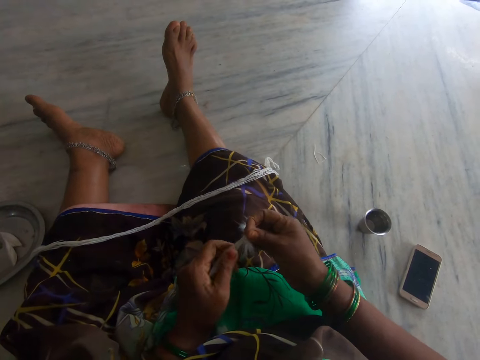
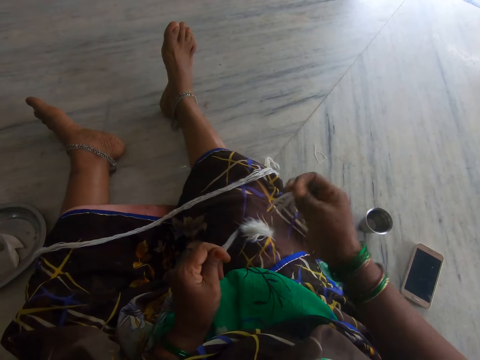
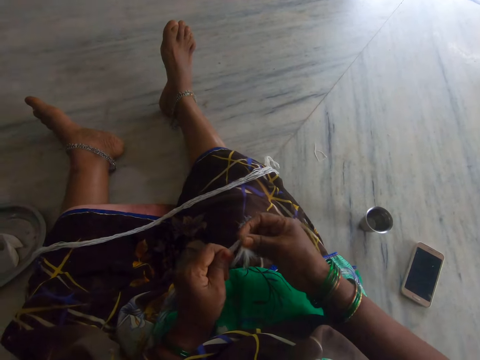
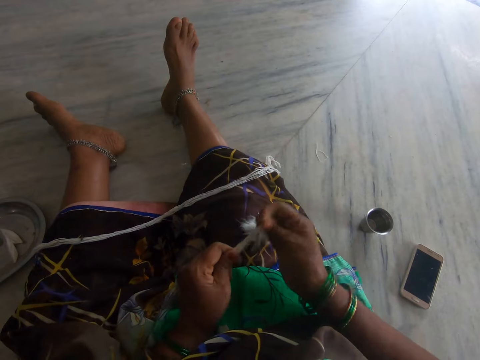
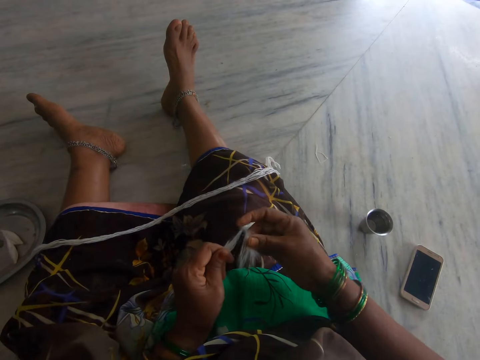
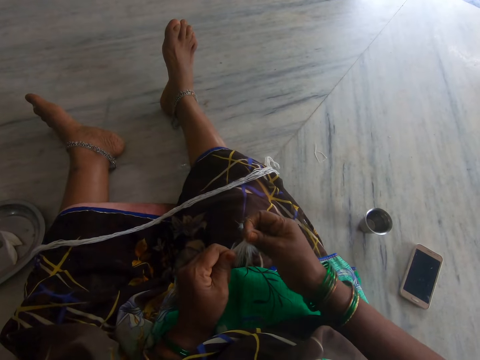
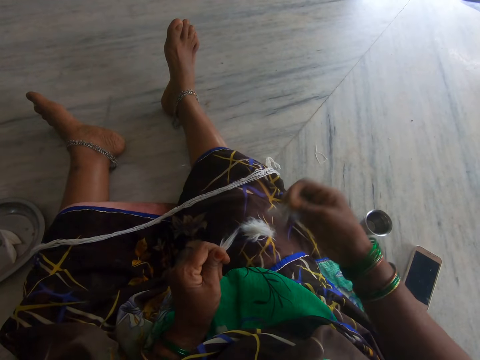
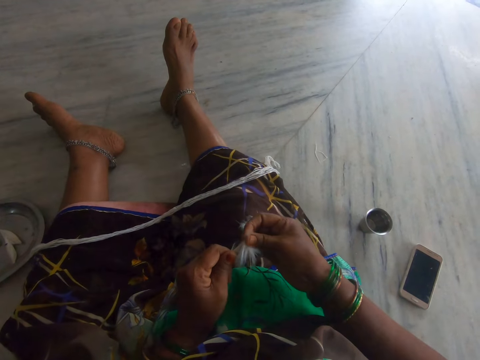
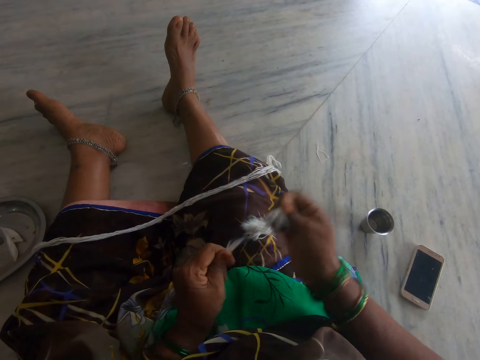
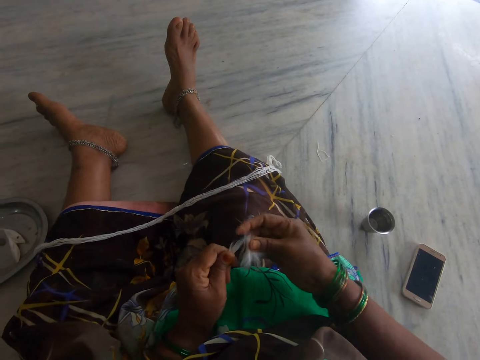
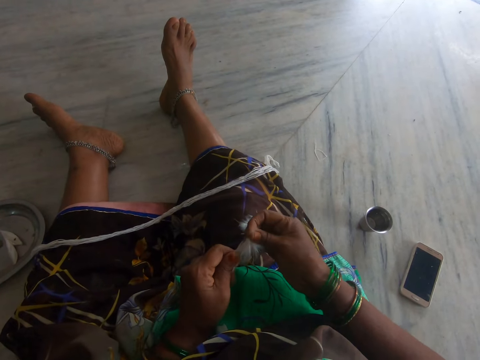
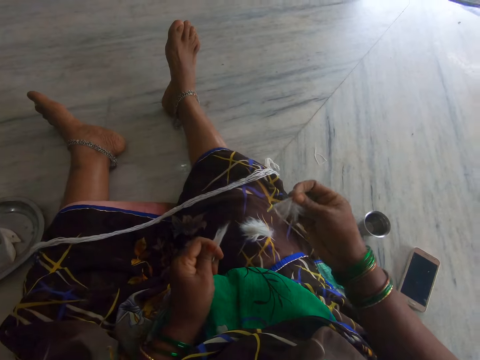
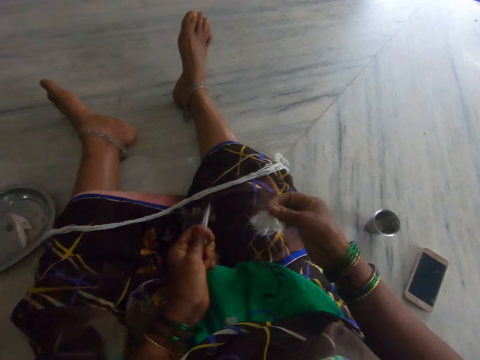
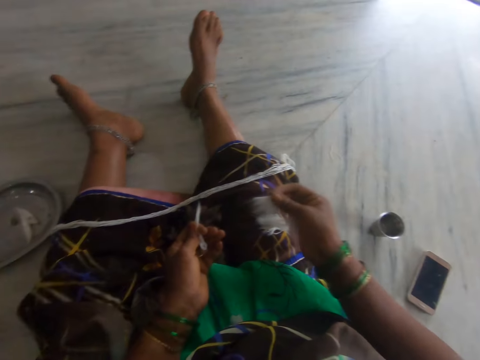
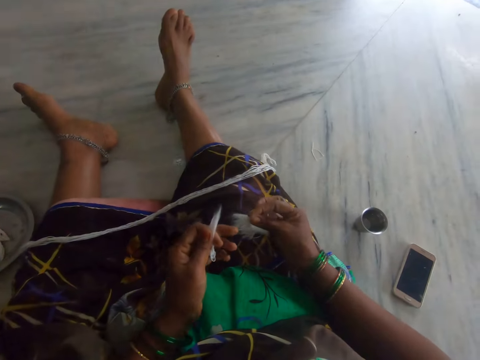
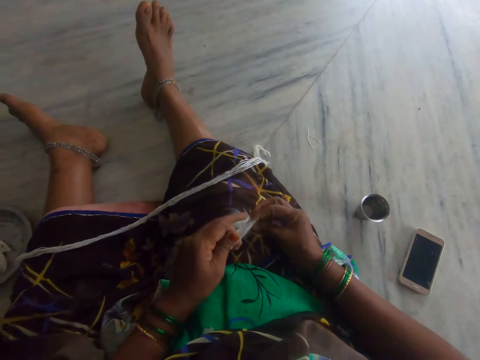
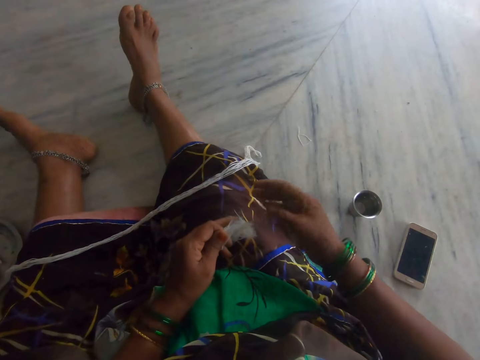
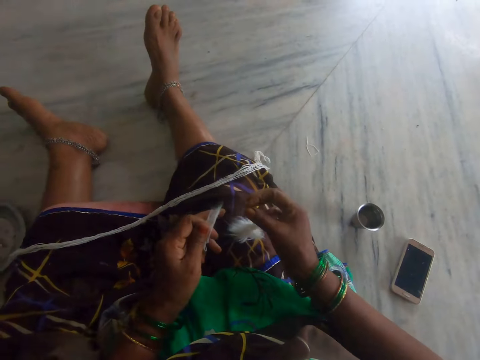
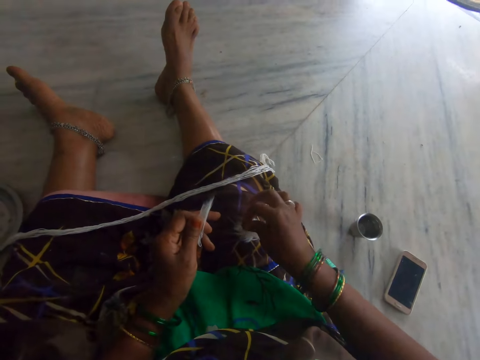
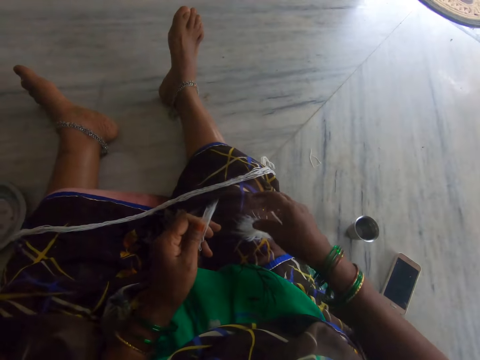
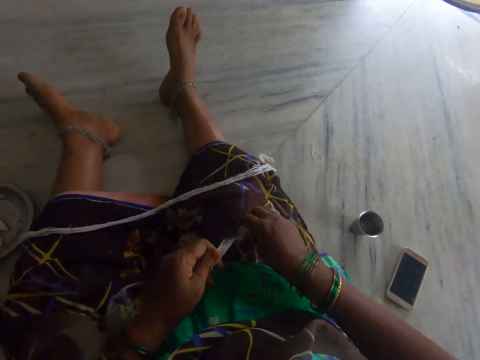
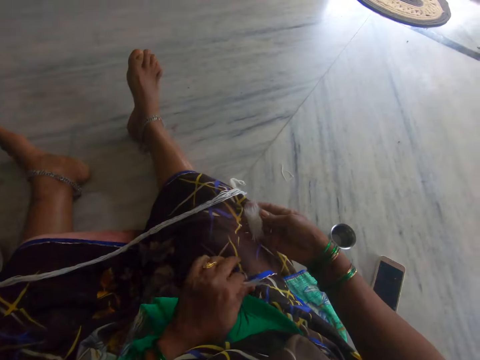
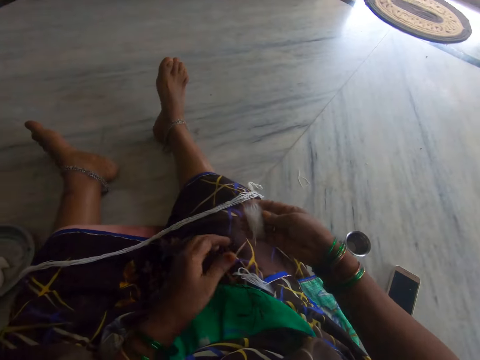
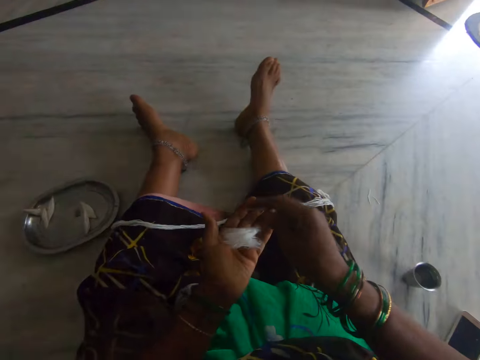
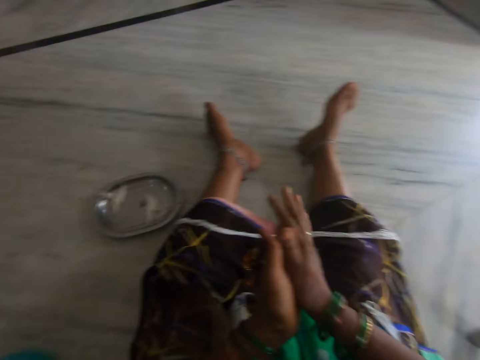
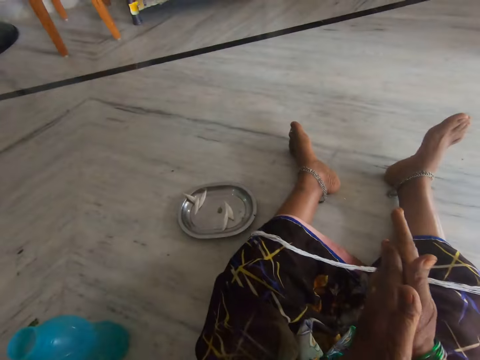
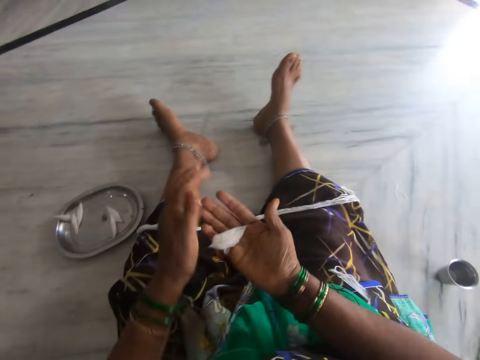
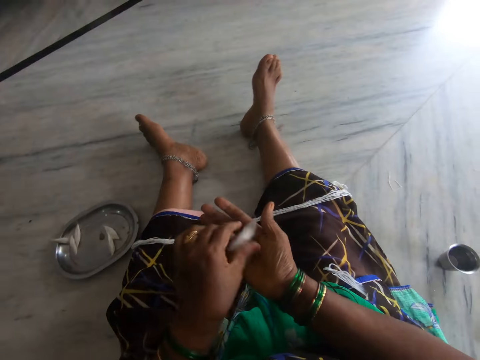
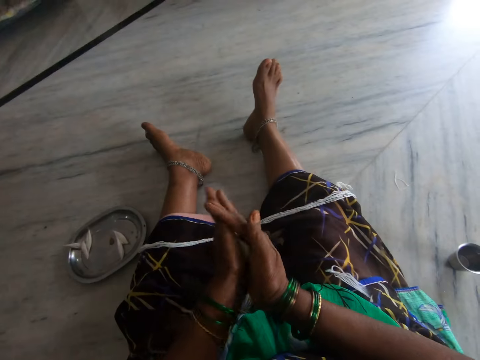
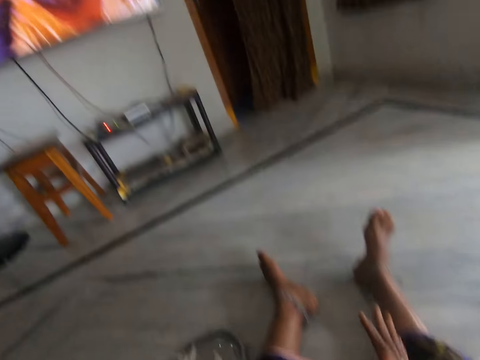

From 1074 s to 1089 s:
The camera wearer drops the cut cotton wool on her lap. She picks up the cut cotton wool. She holds the pieces of thread with her hand. She rolls the pieces of the thread together.

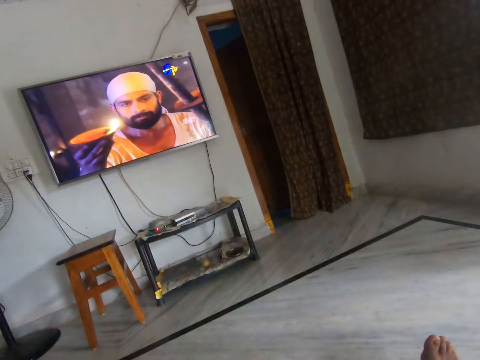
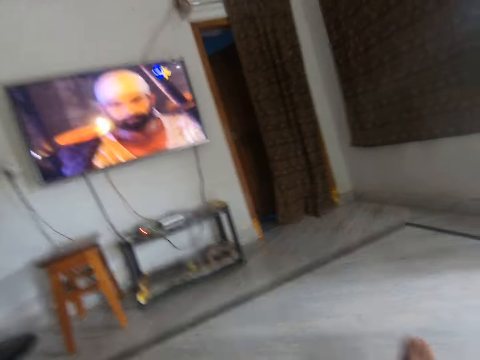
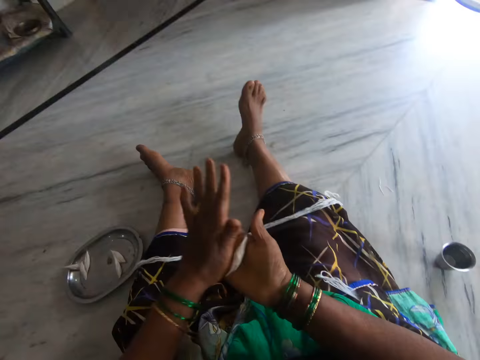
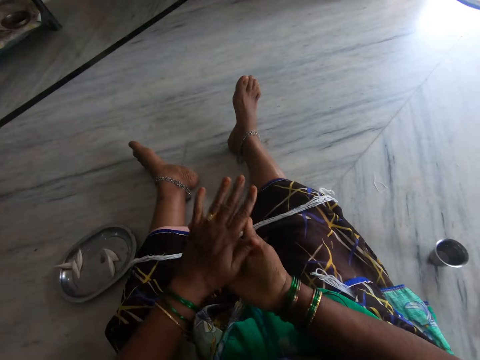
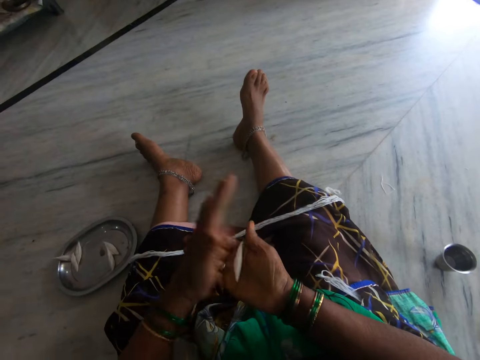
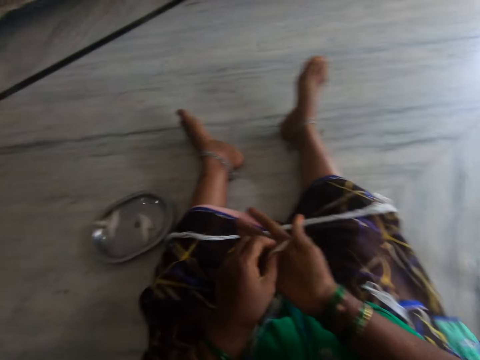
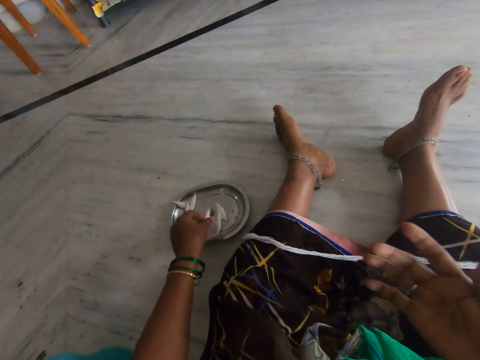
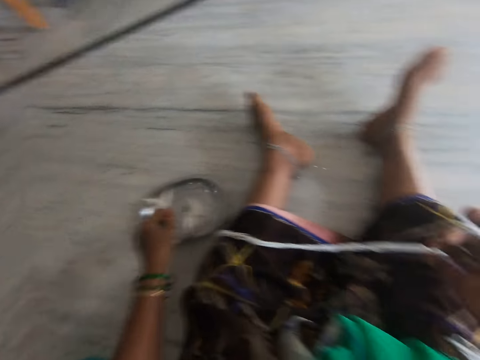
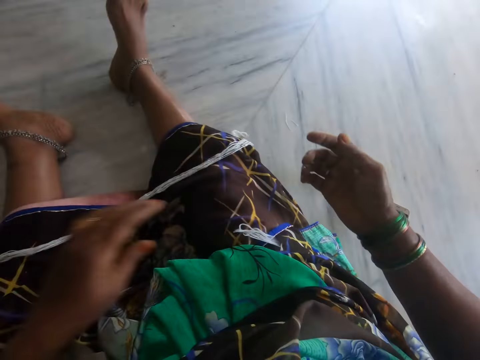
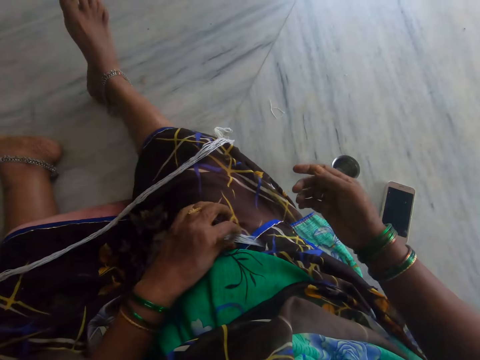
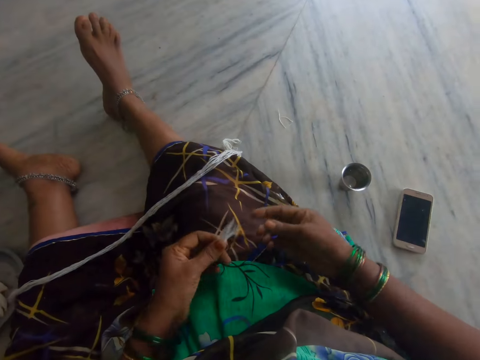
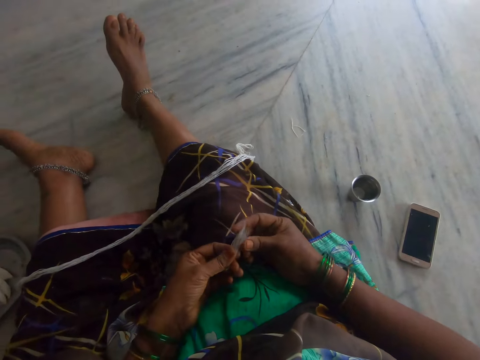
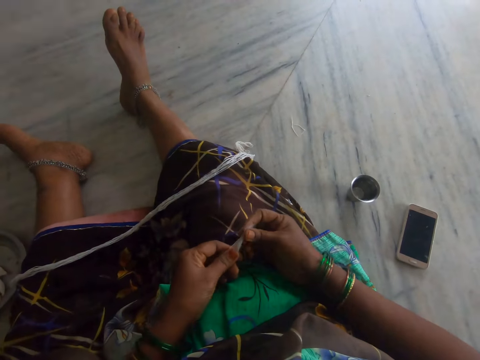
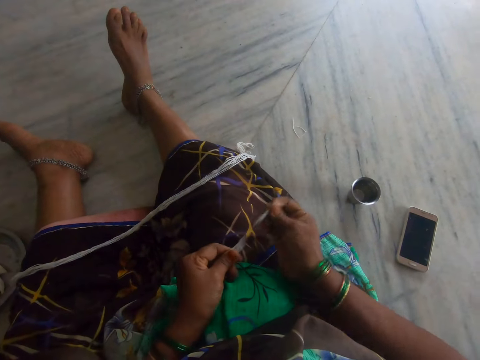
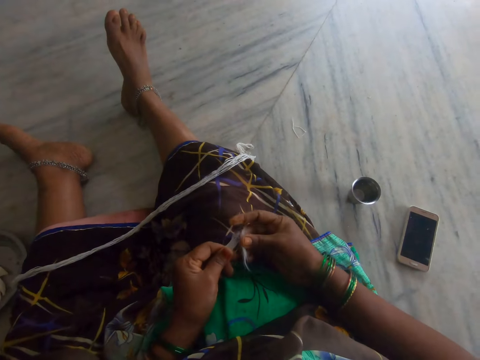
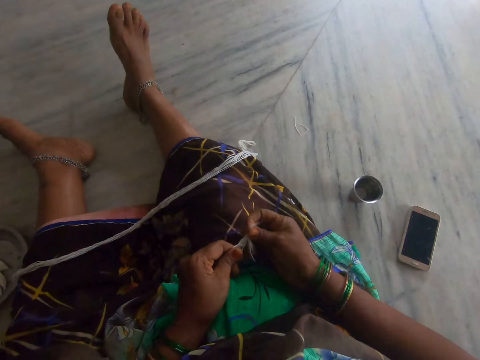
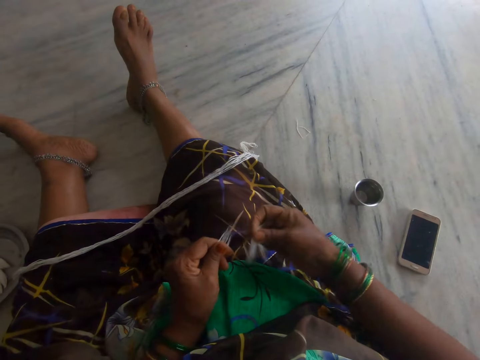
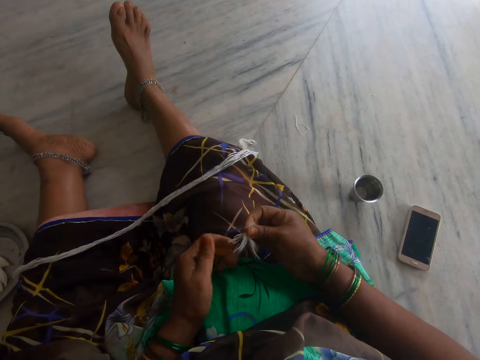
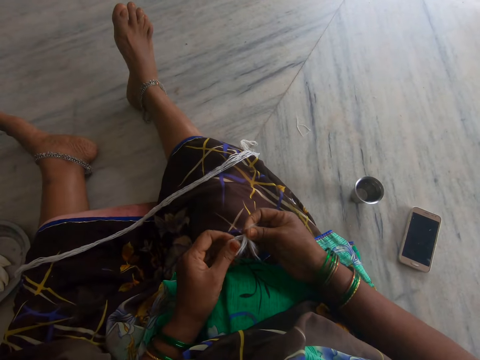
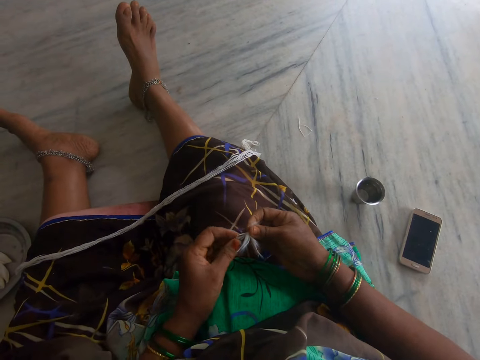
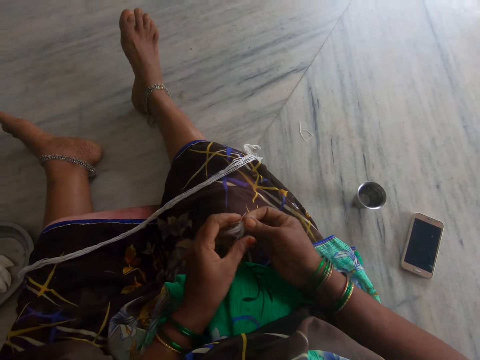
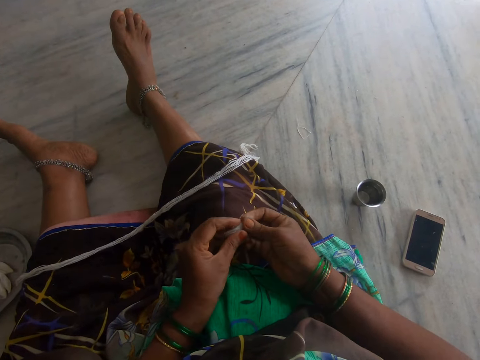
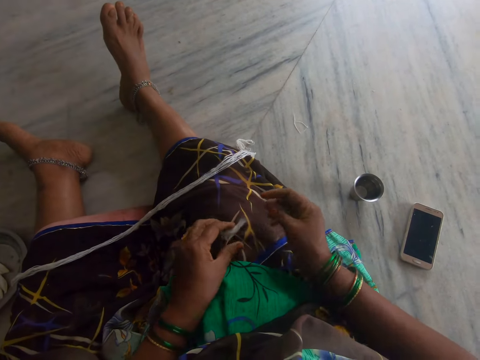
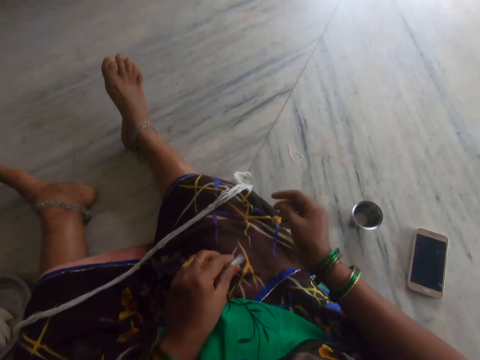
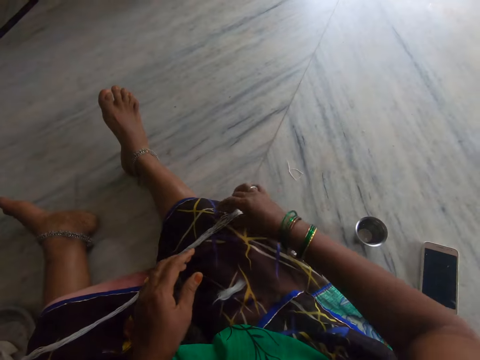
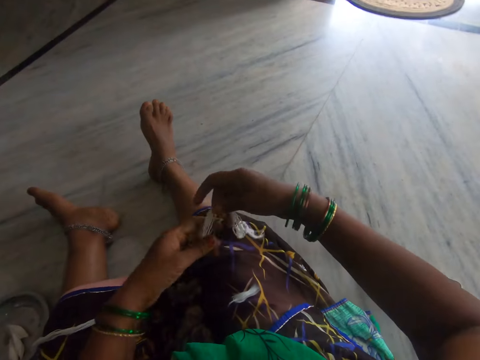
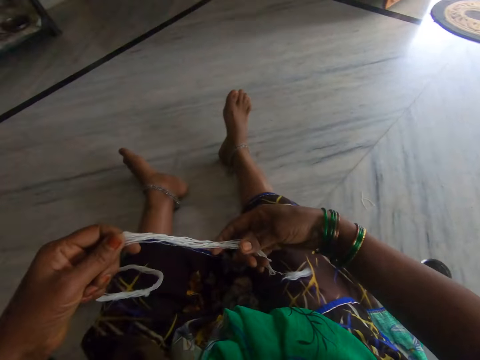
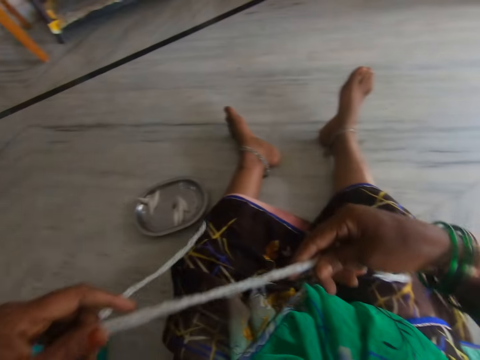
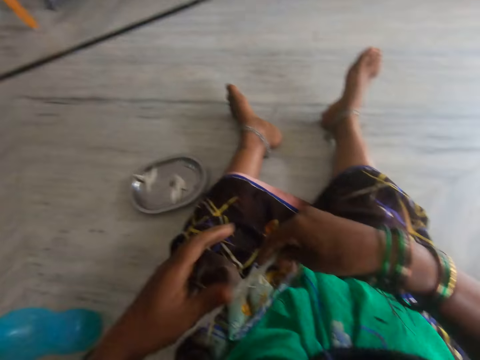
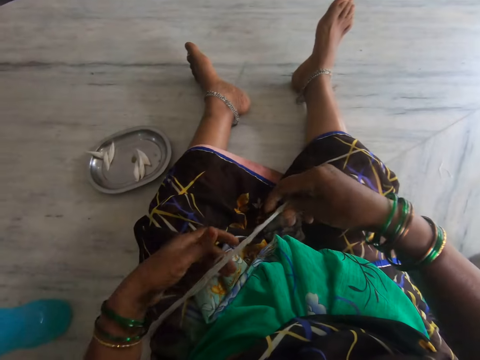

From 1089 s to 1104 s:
The camera wearer looks at the television. She rolls the pieces of the thread together. She puts the pieces of thread on the metal tray. She picks up the pieces of thread. She cuts the cotton wool. She cuts the cotton wool again. She drops the cotton wool on her lap. She picks up the long cotton wool.
